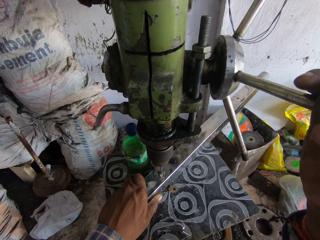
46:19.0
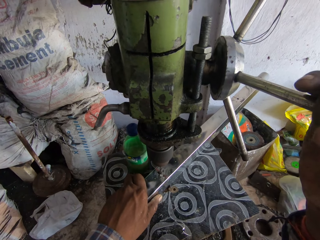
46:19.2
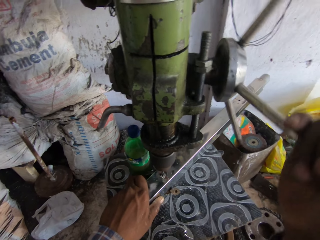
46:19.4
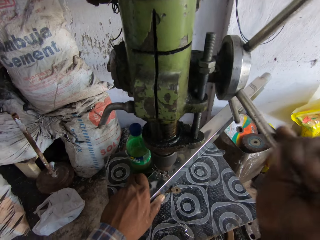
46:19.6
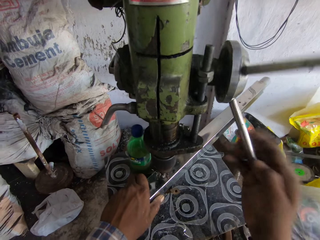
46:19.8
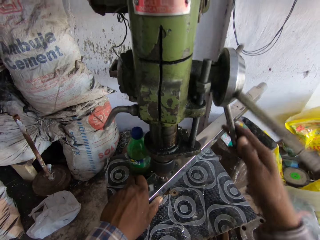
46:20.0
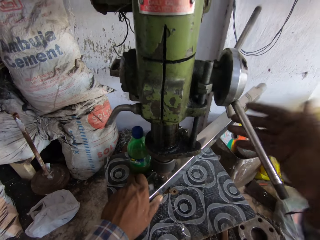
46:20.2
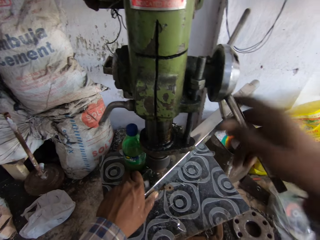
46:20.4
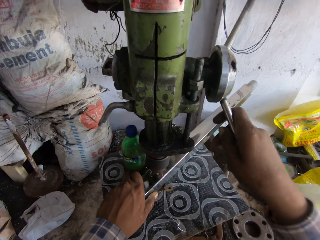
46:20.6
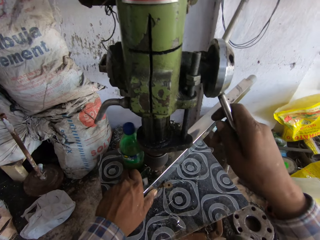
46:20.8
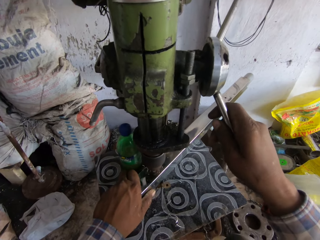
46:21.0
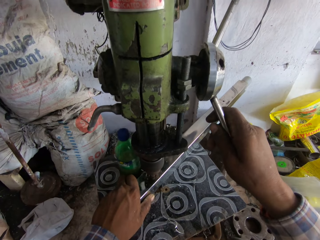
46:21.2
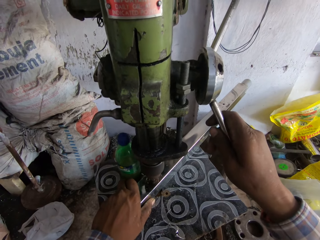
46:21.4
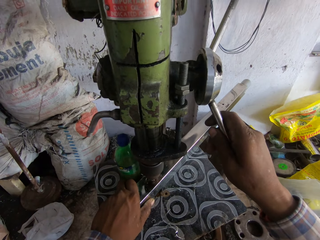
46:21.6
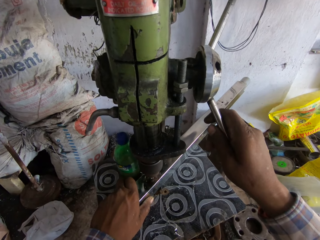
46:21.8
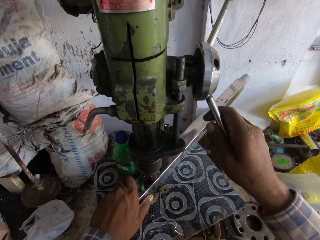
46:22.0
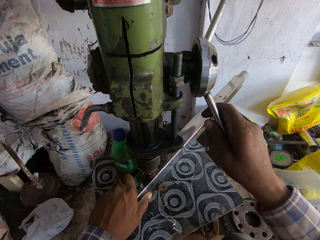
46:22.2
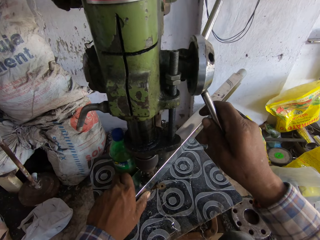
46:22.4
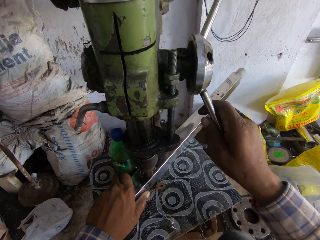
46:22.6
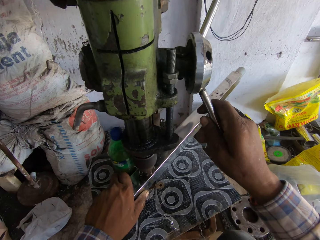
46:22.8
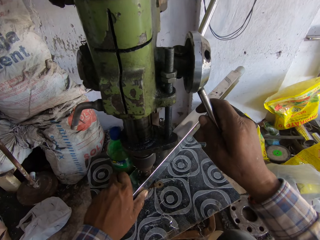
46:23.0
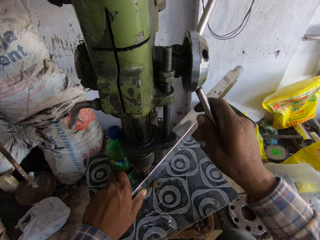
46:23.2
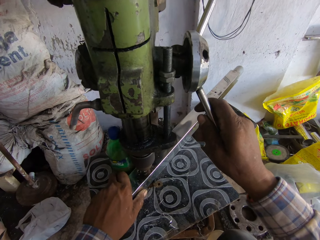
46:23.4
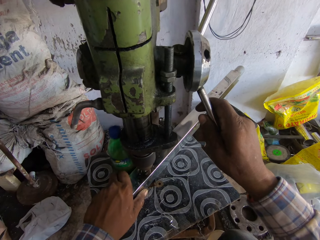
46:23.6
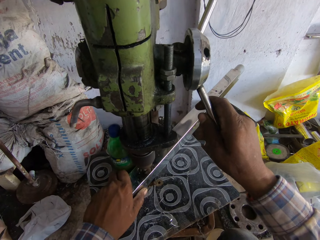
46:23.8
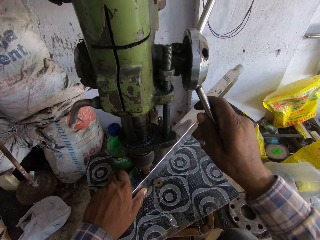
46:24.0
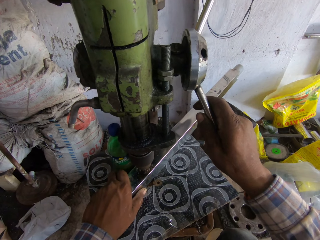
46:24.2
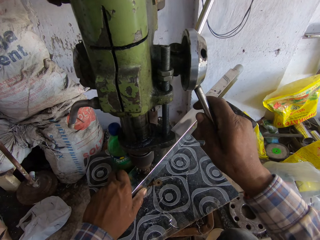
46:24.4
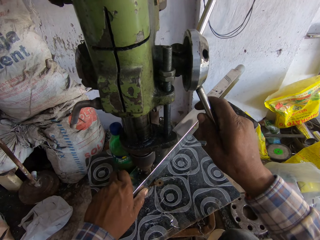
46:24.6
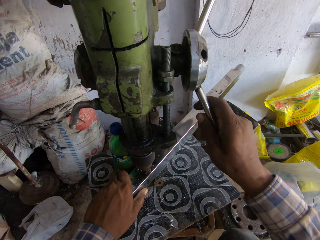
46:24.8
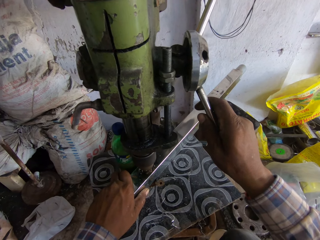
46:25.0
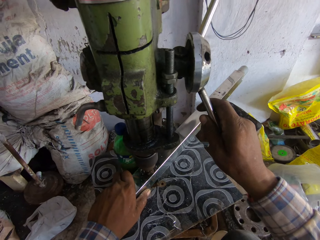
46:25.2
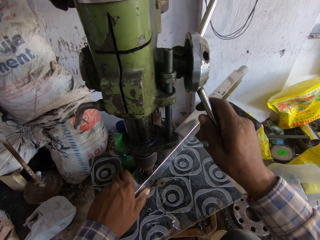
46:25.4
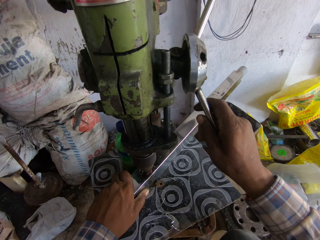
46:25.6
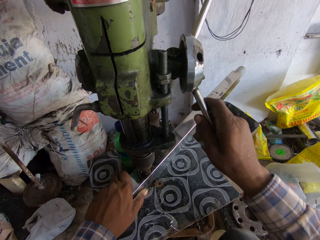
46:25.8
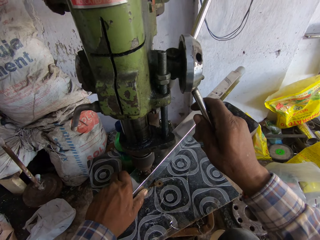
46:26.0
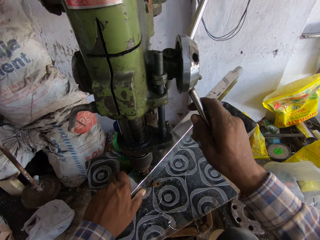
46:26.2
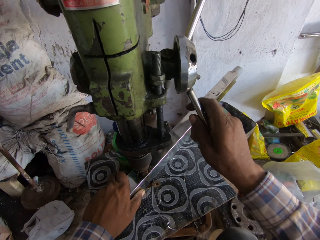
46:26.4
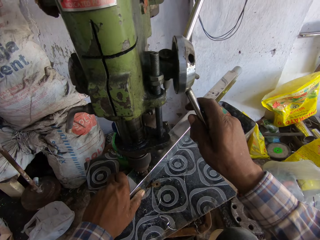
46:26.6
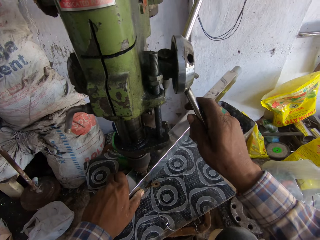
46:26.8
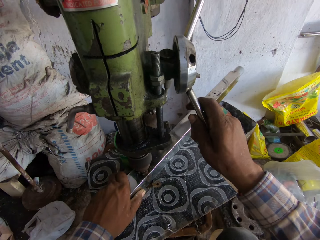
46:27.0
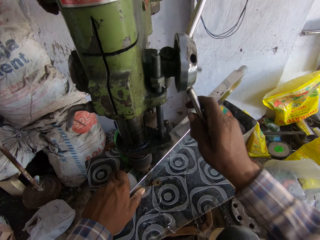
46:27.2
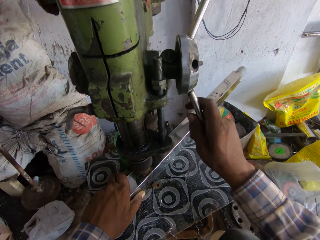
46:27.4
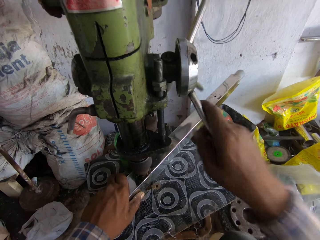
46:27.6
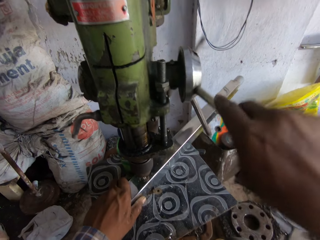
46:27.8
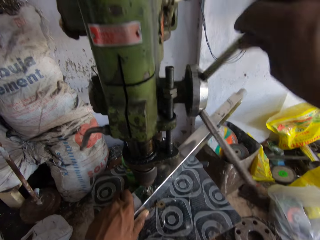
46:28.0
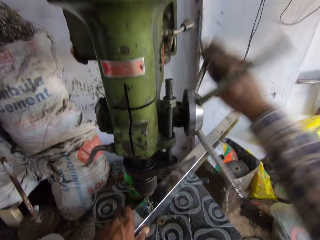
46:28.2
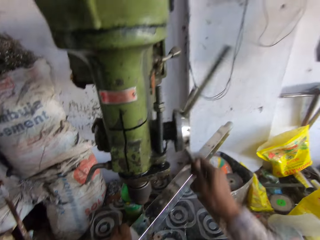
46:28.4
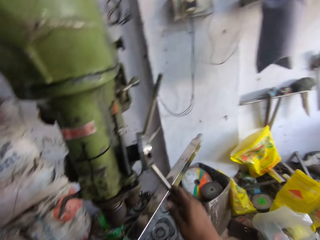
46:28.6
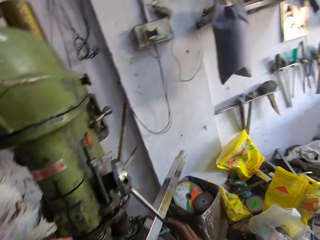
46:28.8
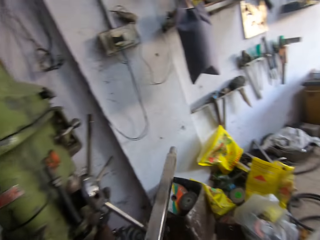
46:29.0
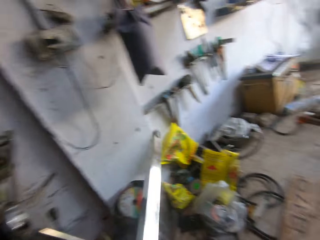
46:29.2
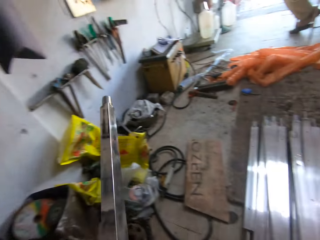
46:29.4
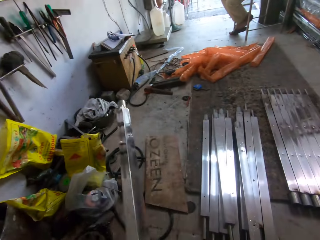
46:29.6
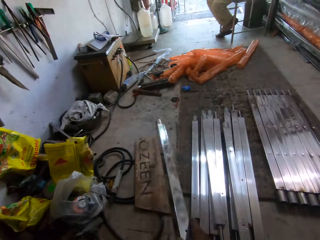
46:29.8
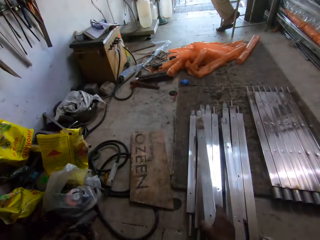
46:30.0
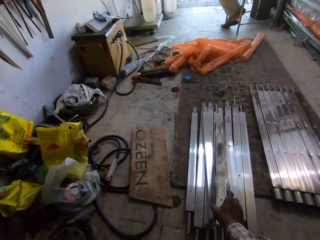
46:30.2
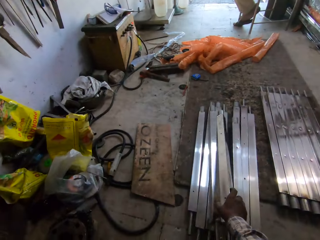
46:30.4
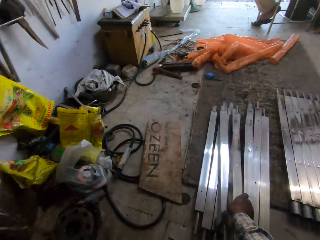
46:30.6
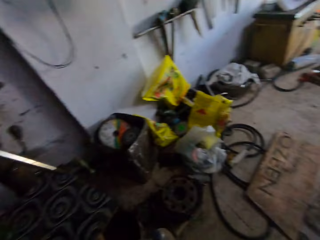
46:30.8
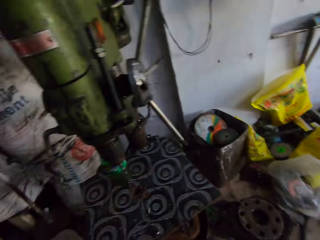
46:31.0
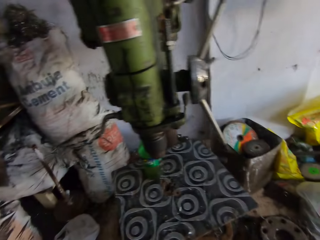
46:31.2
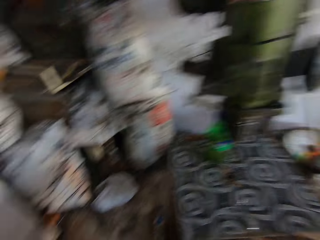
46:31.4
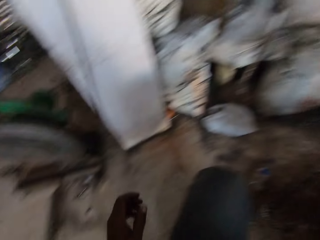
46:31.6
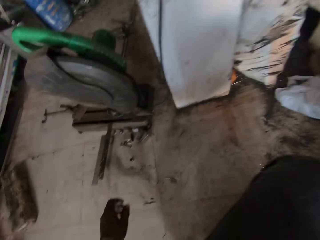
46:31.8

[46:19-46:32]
The camera wearer moves the metal on the drilling machine. They move the drill bit from the metal. They take the metal and put the metal aside on the ground.

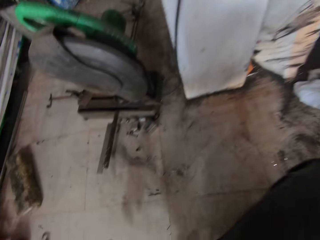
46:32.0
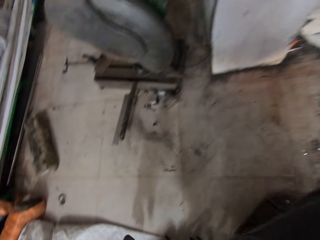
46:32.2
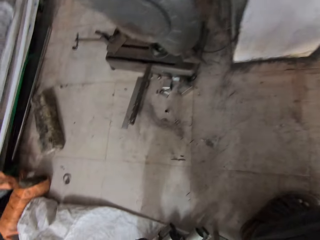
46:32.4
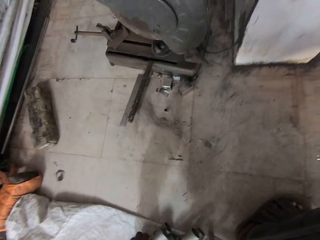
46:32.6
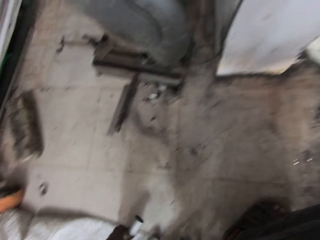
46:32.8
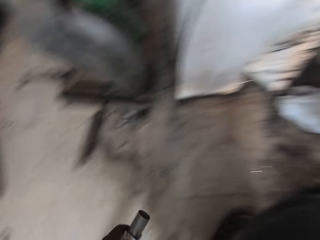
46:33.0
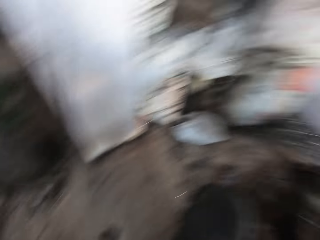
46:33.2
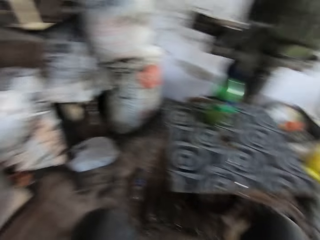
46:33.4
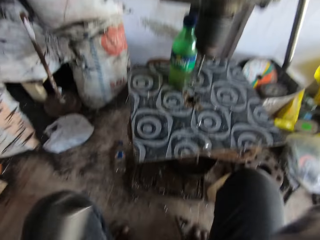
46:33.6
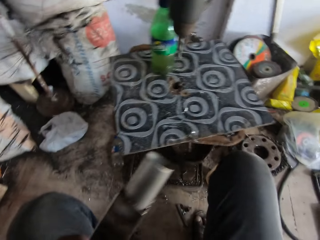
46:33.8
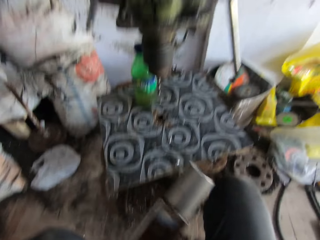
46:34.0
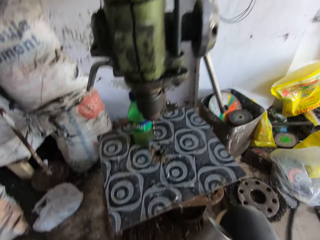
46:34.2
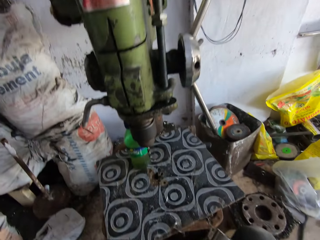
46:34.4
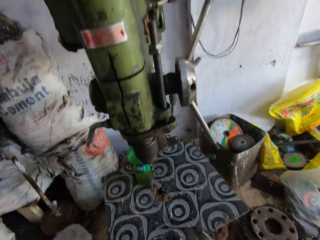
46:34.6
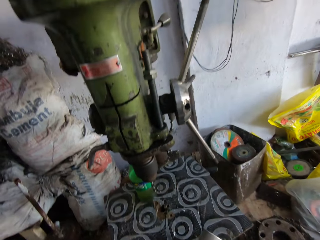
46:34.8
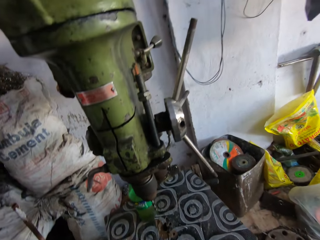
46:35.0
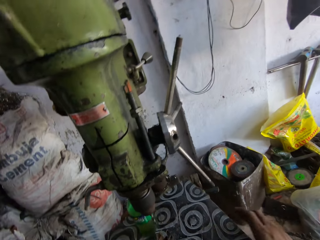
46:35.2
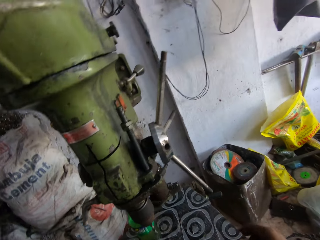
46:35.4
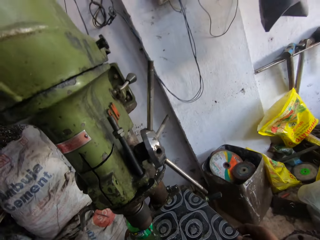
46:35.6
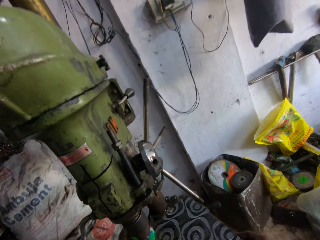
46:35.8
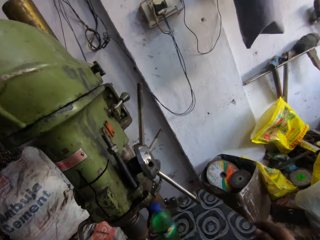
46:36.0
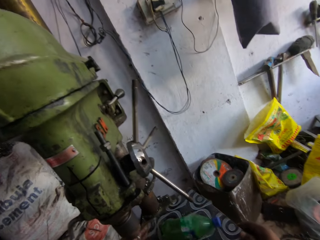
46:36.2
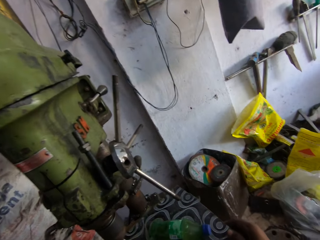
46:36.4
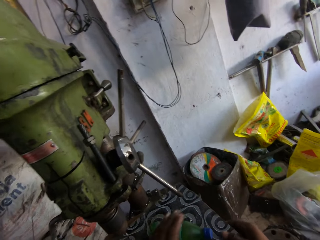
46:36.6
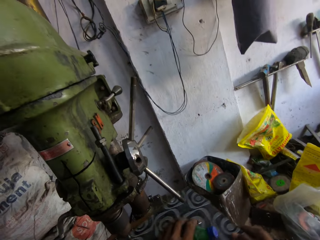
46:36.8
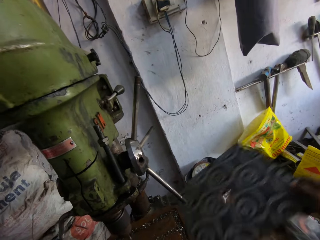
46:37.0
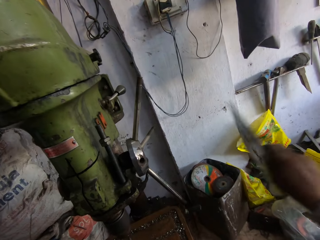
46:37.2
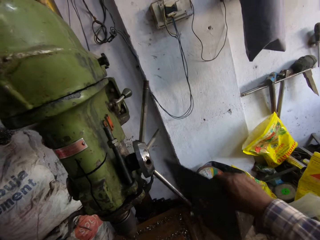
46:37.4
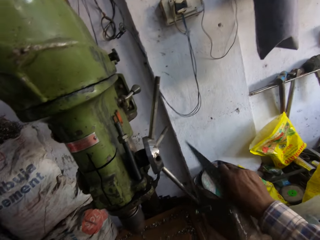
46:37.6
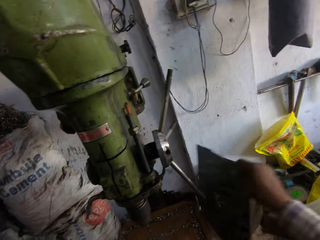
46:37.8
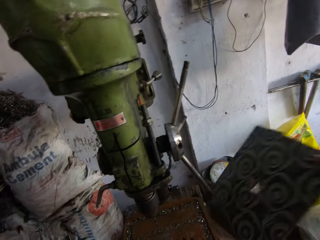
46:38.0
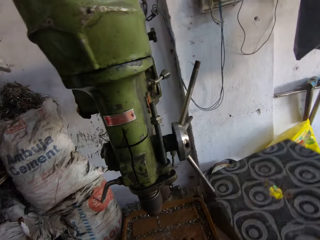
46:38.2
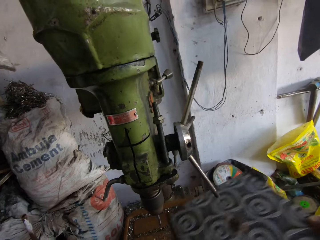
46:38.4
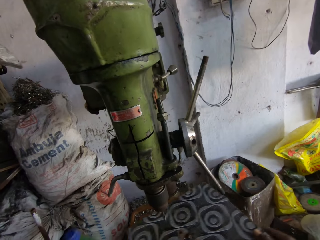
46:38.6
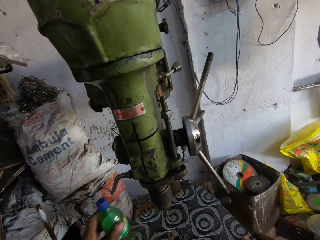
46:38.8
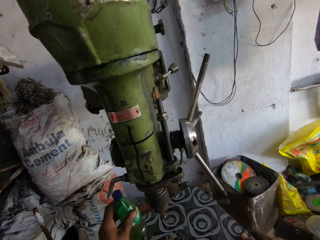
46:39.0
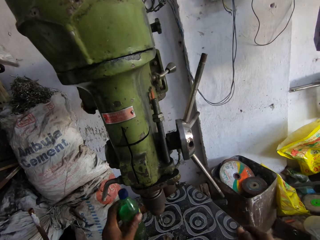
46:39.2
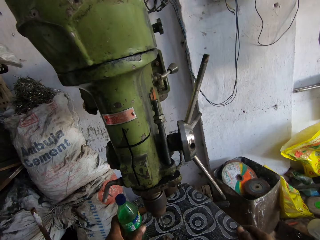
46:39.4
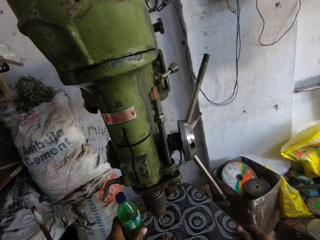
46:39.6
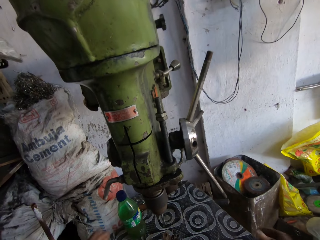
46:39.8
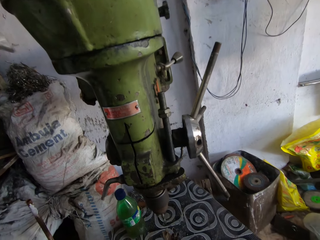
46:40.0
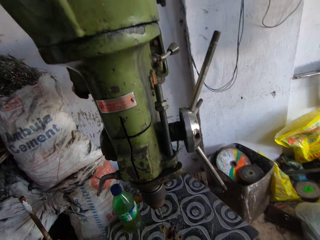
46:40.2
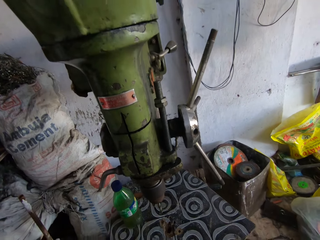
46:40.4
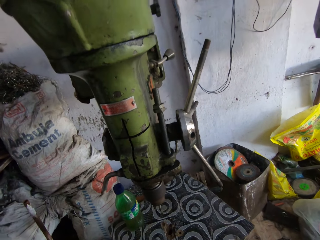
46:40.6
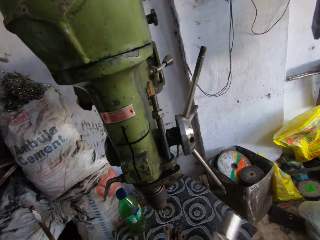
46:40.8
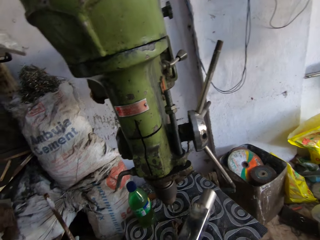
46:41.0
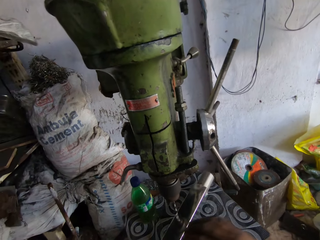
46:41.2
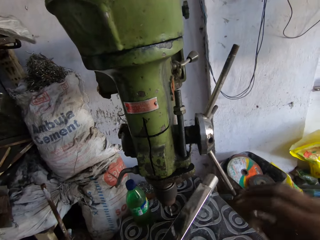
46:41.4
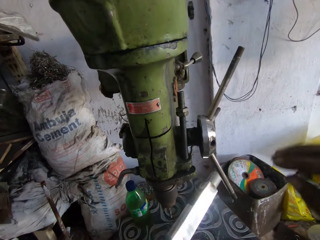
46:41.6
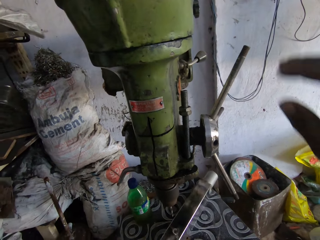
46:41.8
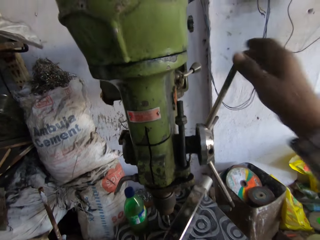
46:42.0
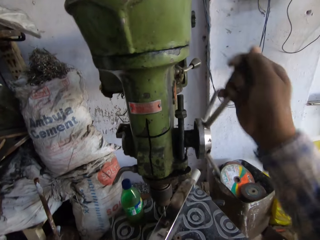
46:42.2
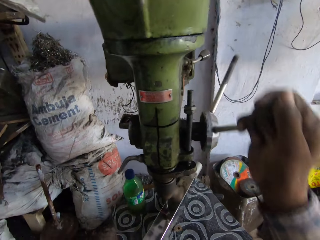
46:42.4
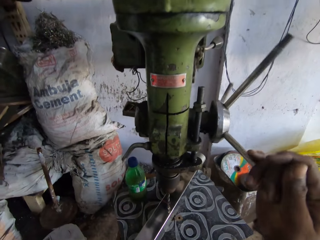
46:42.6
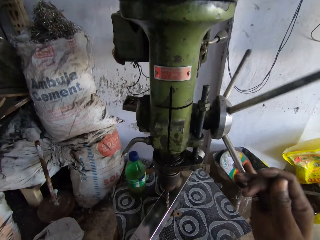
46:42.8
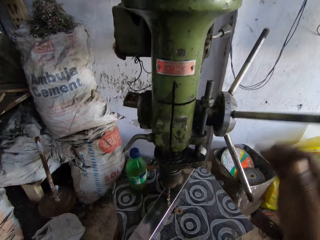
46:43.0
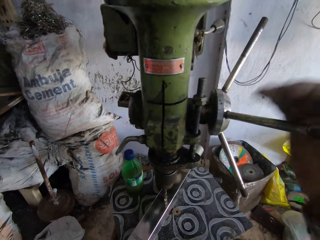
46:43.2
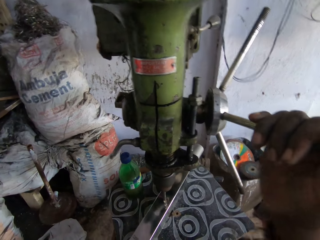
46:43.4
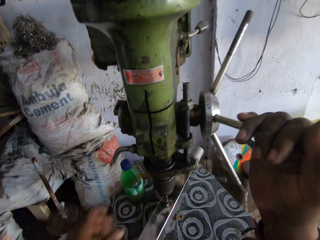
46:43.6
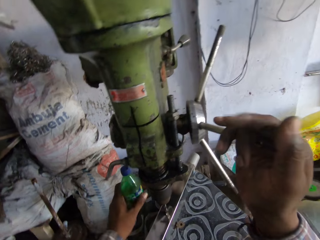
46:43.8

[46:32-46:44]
The camera wearer picks up the metal or steel. They move the wooden board. They put the steel on the table. They pick up the bottle of oil. They shake the wooden board and put the wooden board down on the table. They put the bottle of oil down. They put the steel on the table. They move the metal on the wooden board. They drill the metal with the drilling machine. They operate the grinder. They grind the steel with the steel grinder.
